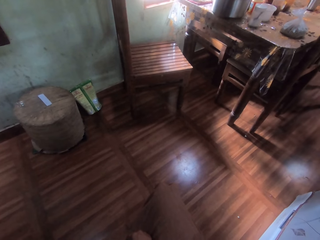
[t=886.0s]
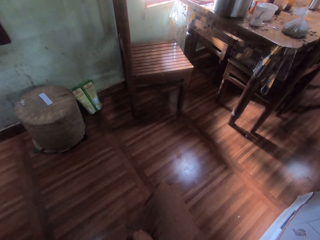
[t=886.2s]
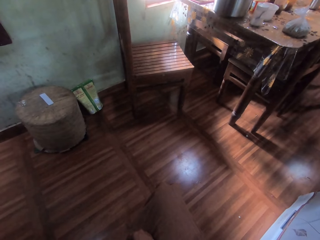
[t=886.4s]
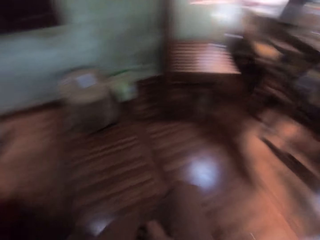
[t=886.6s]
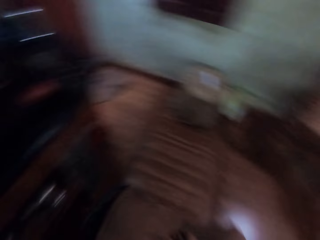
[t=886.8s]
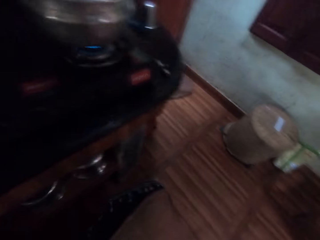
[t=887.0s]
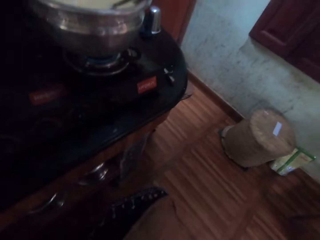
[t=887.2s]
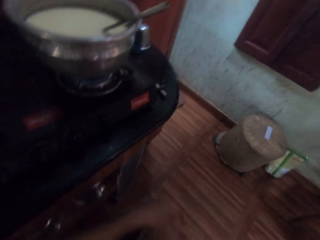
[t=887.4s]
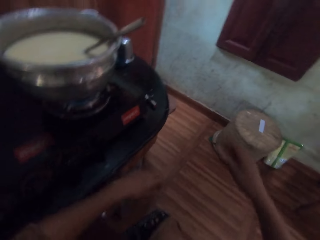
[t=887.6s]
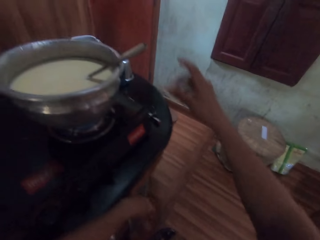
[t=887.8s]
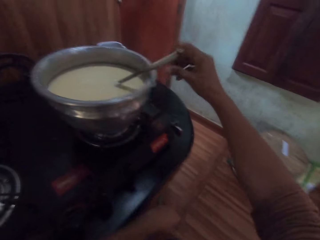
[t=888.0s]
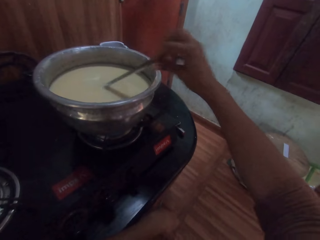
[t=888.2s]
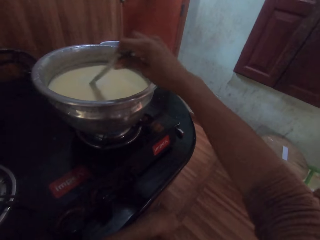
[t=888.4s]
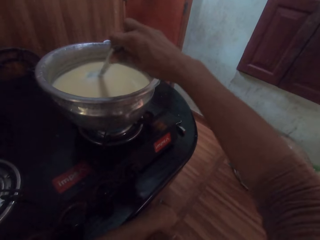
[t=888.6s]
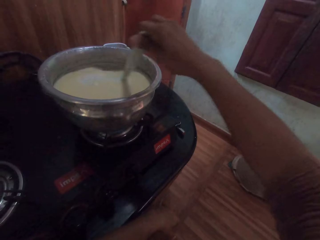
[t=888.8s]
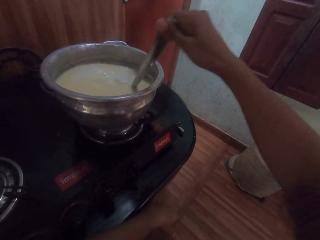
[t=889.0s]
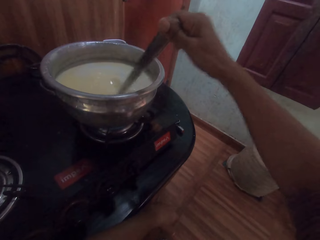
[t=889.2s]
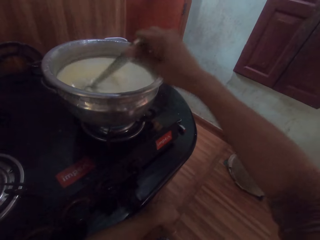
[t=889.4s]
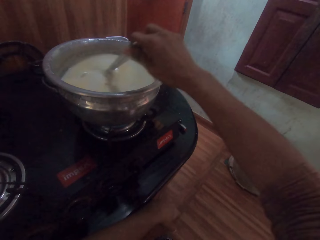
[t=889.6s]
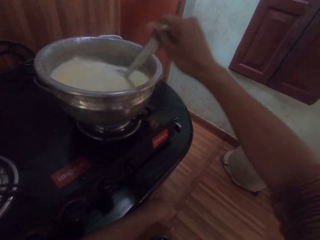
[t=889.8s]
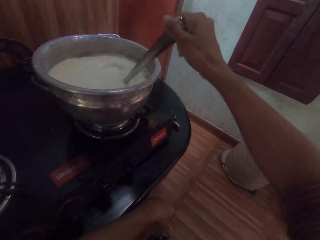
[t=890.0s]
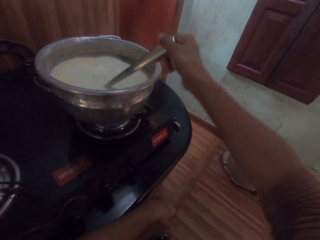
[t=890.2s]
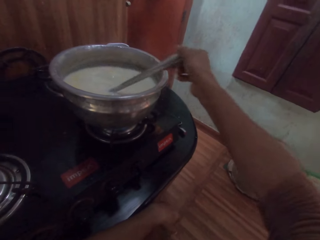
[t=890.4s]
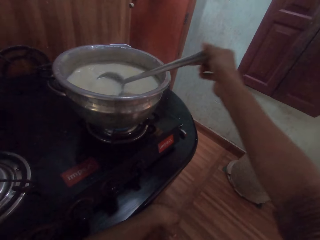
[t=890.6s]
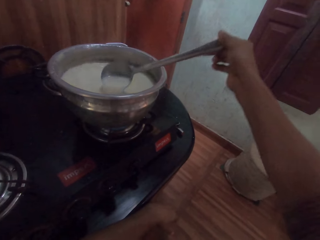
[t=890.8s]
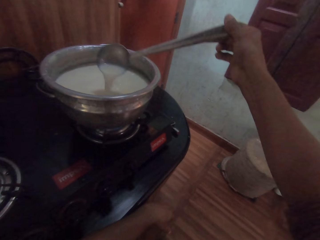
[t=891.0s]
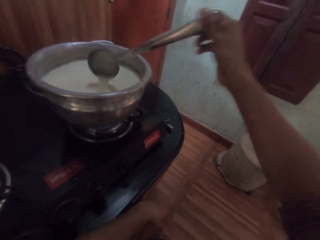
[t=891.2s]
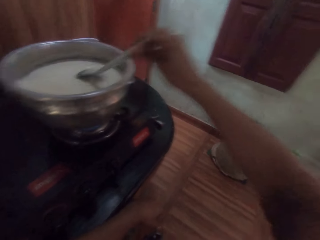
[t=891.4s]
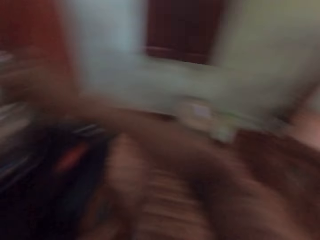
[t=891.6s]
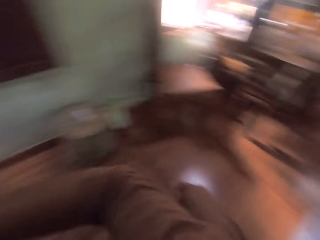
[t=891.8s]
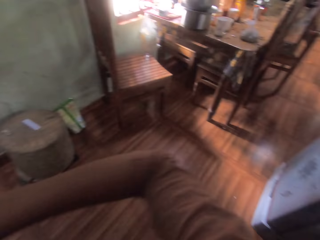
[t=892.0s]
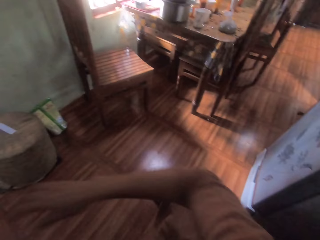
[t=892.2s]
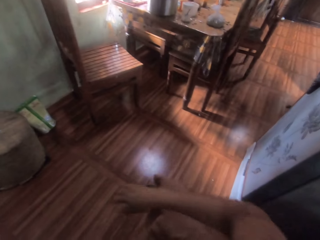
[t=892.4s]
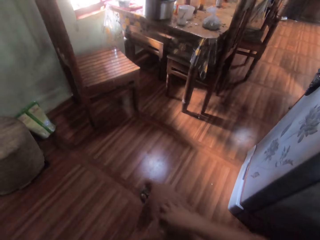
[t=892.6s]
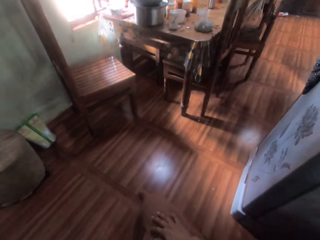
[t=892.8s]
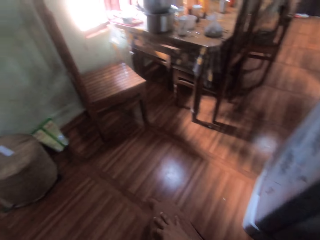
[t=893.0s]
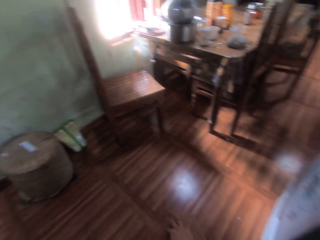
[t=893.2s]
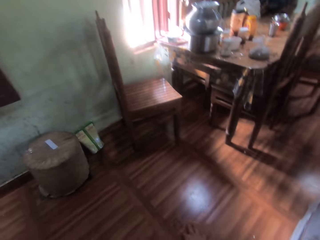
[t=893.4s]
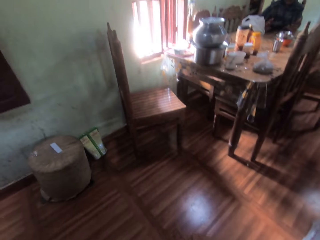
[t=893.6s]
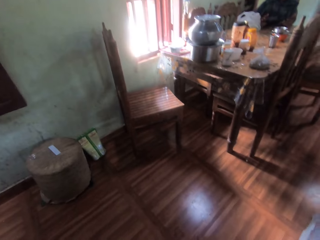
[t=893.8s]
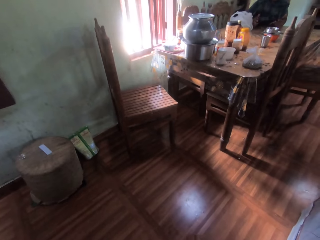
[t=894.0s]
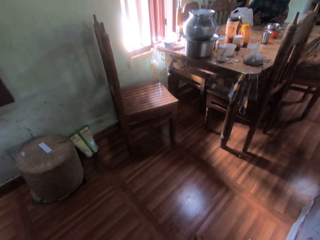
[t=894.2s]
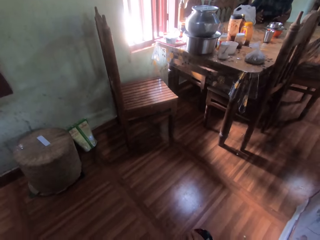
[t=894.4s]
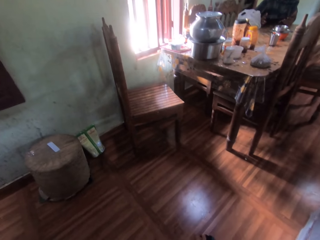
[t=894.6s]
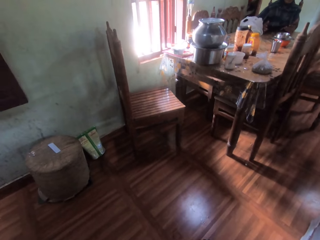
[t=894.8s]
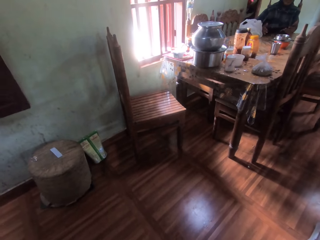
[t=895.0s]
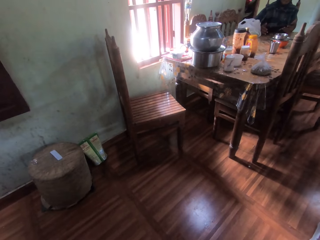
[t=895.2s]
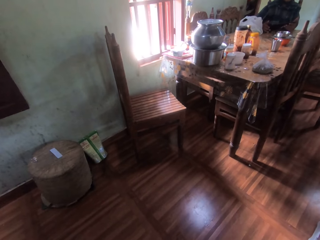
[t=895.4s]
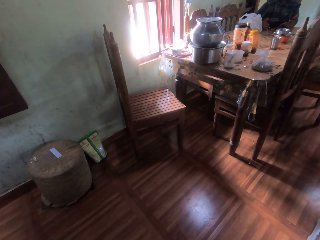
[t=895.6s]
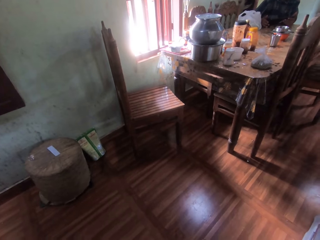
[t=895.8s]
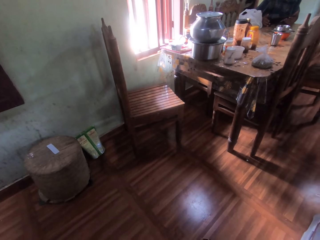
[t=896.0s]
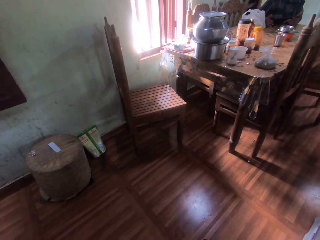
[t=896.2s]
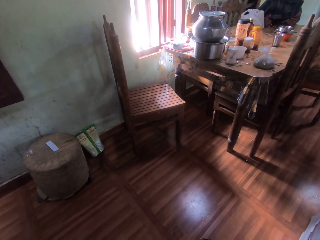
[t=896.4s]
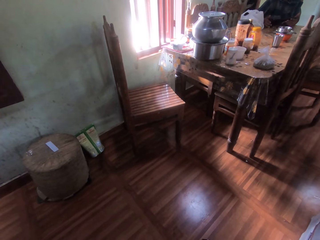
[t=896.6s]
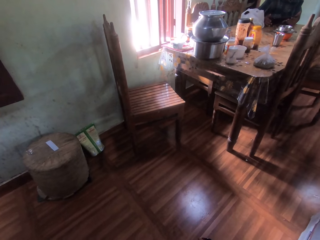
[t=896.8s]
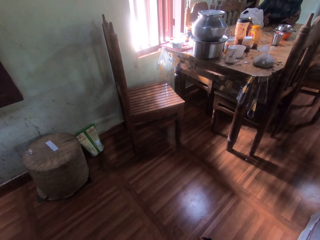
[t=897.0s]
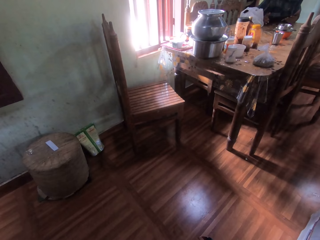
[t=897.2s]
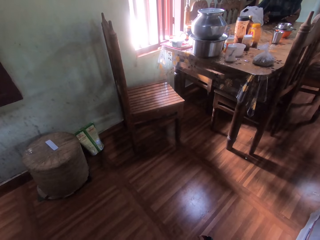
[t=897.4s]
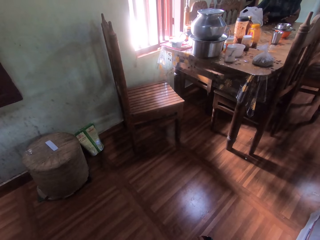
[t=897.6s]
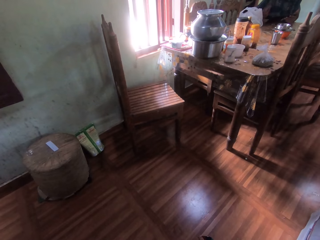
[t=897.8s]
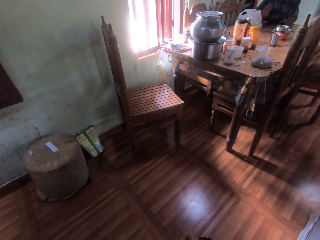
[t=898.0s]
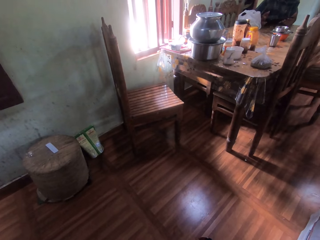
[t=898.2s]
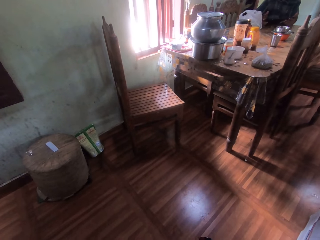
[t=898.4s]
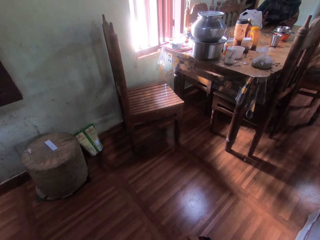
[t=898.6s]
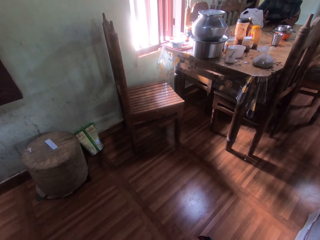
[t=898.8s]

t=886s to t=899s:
The camera wearer holds the spoon in the pot on the cooker with her right hand. She stirs the custard in the pot with the spoon in her right hand. She waits on the stool.

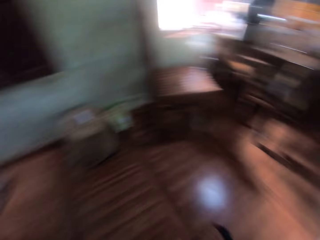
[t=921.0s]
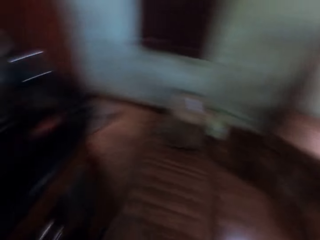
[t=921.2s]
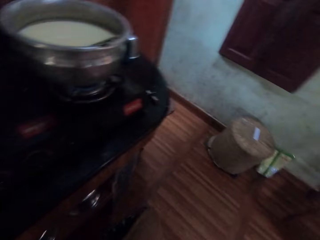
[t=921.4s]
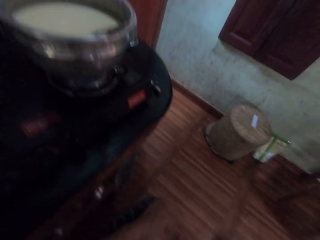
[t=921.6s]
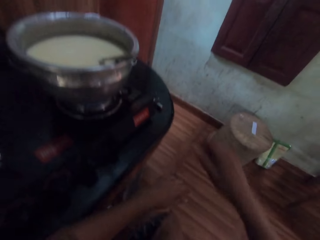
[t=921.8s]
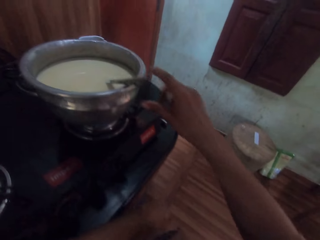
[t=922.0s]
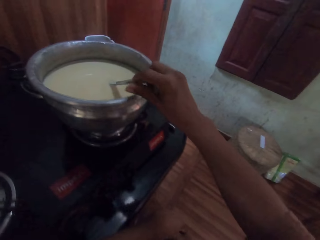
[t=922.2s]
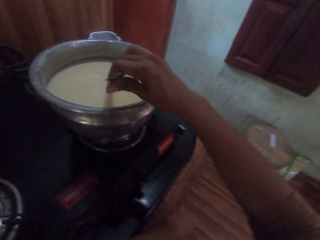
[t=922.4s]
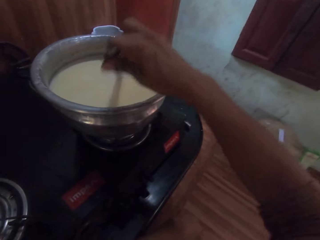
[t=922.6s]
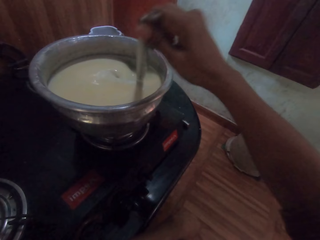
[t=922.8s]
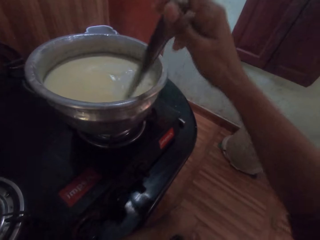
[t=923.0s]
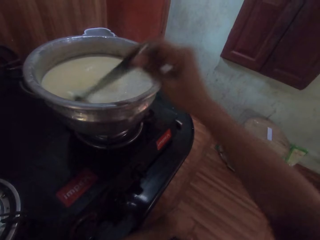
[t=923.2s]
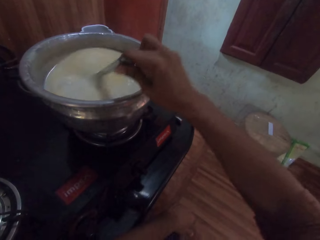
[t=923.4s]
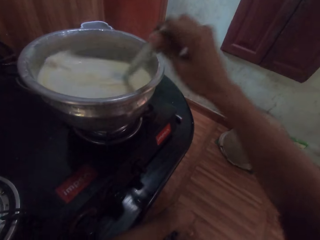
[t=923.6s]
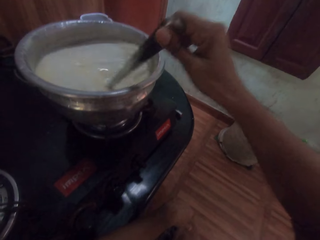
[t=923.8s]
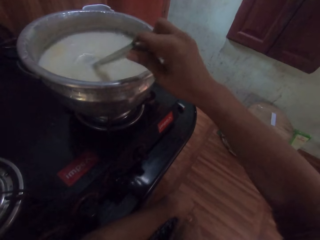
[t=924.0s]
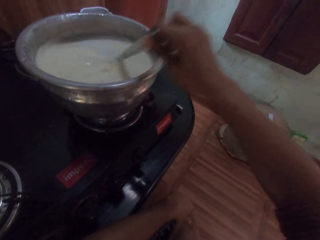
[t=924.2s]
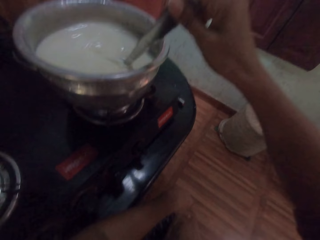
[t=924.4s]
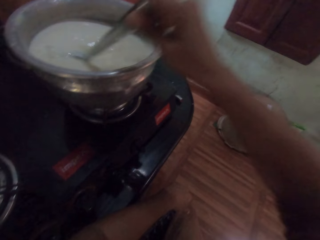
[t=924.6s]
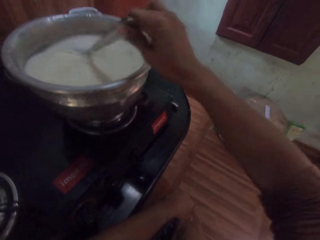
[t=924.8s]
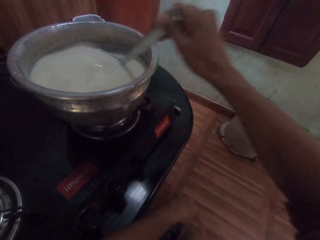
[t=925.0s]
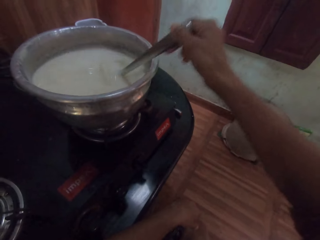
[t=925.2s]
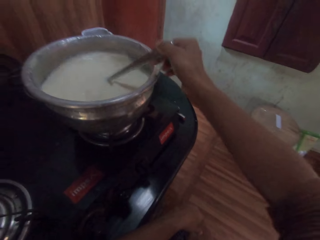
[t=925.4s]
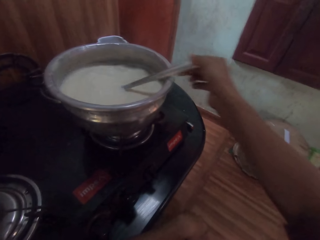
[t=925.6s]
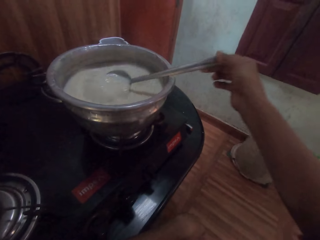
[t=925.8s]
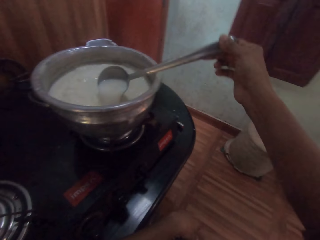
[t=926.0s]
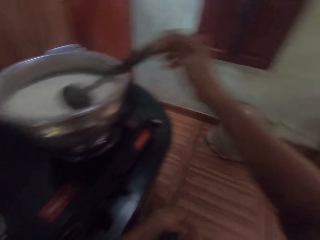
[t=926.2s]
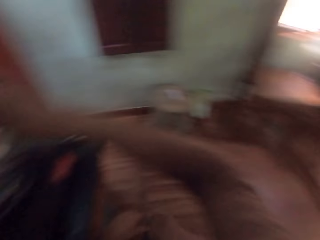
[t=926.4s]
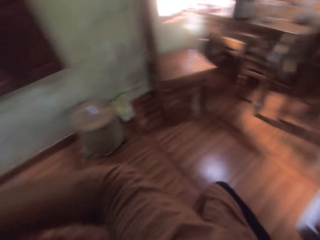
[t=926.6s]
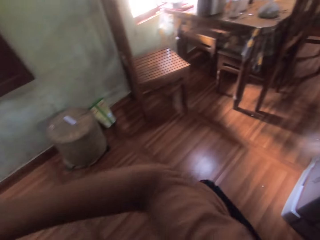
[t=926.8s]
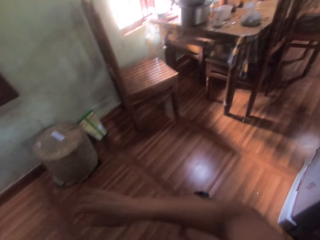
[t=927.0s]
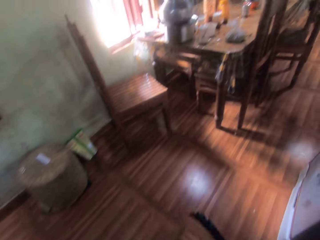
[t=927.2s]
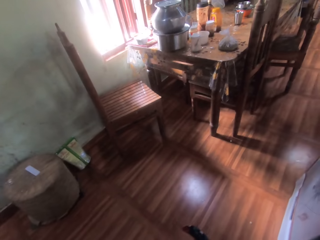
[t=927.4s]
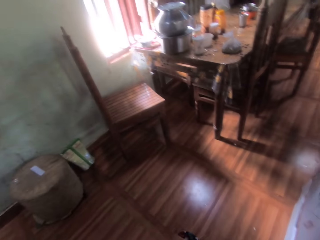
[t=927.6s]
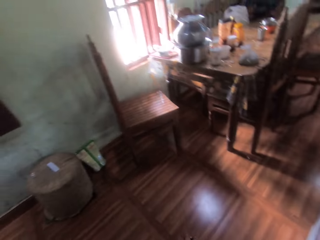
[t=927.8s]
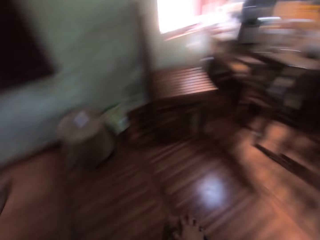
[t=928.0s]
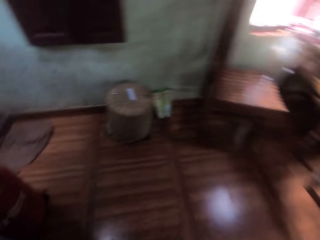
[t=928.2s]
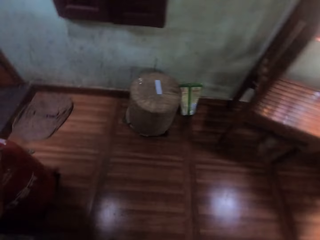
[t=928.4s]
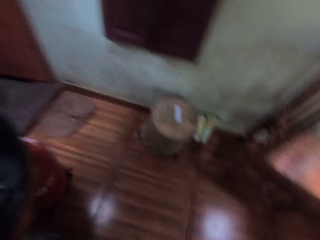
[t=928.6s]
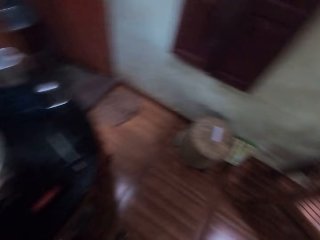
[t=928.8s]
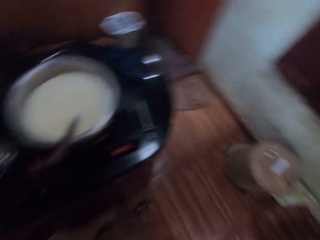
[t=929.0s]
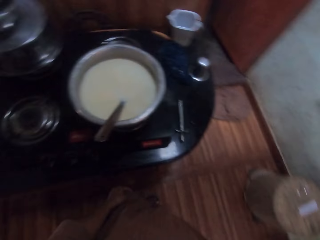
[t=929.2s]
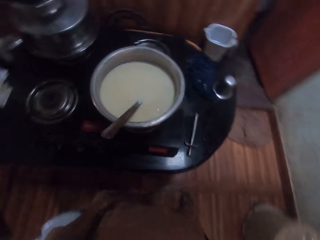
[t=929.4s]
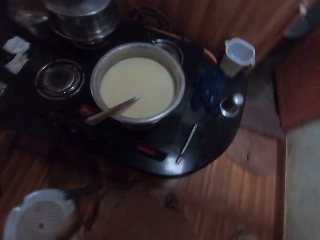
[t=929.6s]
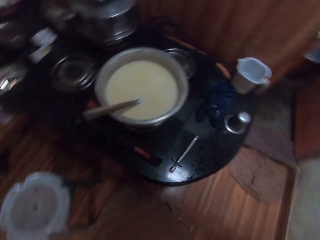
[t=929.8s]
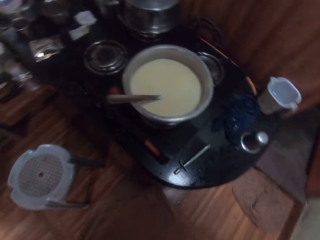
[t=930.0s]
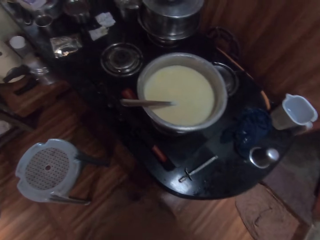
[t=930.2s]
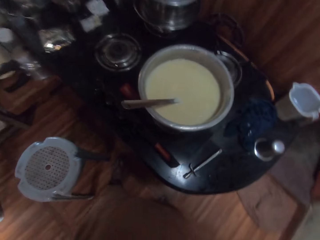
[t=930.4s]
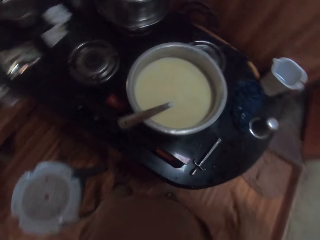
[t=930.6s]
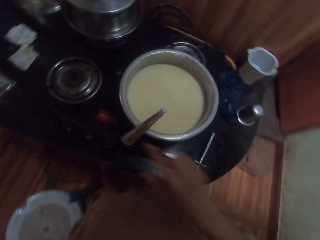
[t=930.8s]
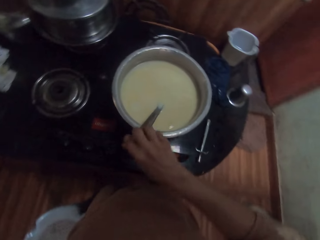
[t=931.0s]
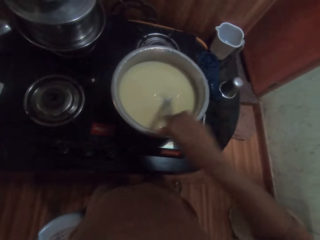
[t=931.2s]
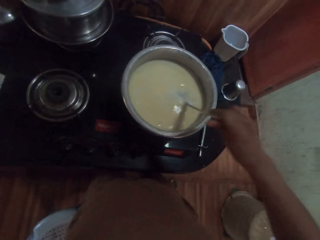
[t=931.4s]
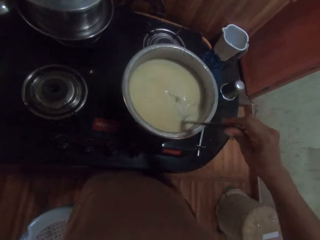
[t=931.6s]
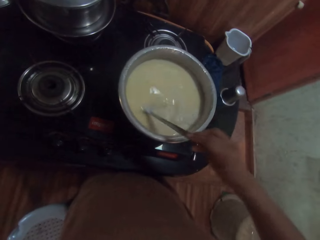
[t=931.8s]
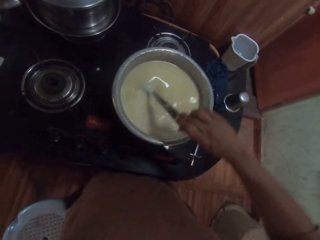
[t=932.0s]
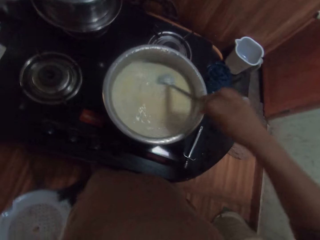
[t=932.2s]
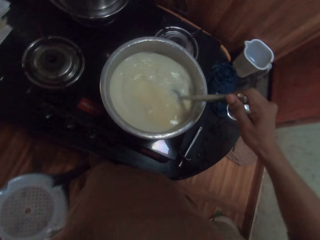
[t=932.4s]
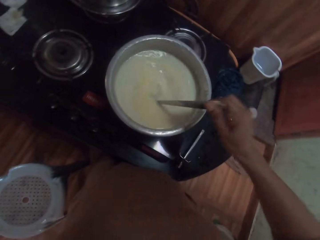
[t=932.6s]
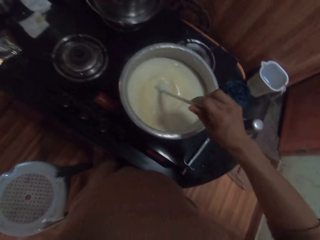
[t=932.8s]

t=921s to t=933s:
The camera wearer holds the spoon in the pot on the cooker with her right hand. She stirs the custard in the pot with the spoon in her right hand. She gets up from the stool. She picks up the spoon in the pot on the cooker with her right hand. She stirs the custard in the pot with the spoon in her right hand.
